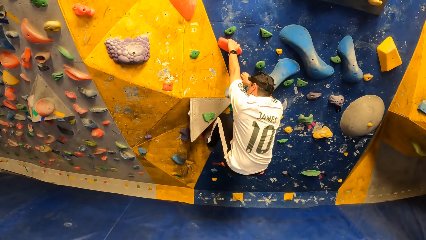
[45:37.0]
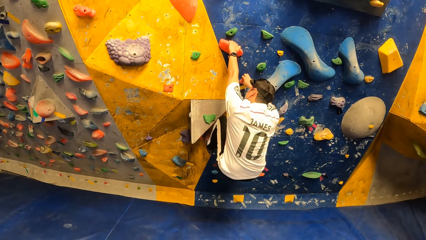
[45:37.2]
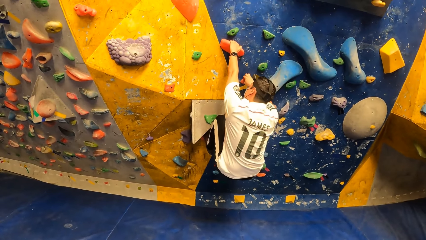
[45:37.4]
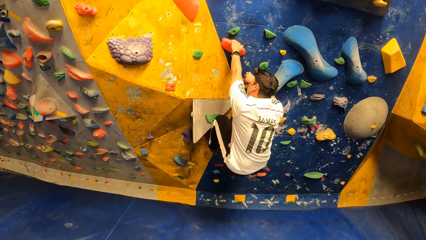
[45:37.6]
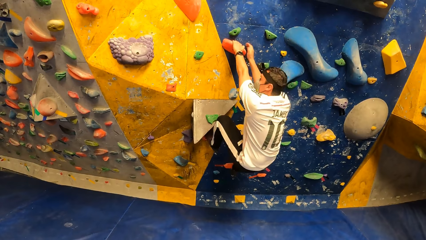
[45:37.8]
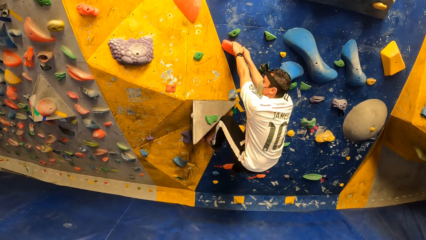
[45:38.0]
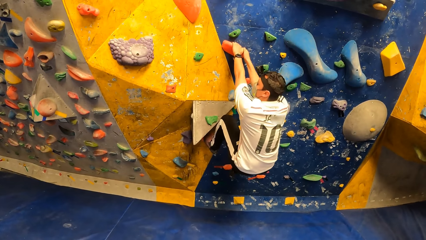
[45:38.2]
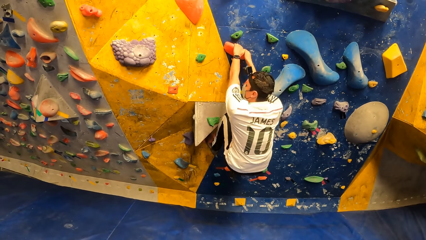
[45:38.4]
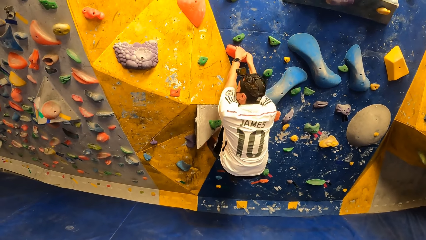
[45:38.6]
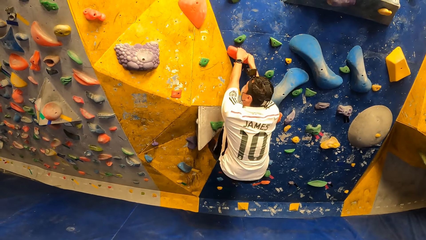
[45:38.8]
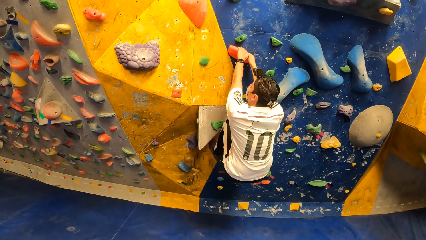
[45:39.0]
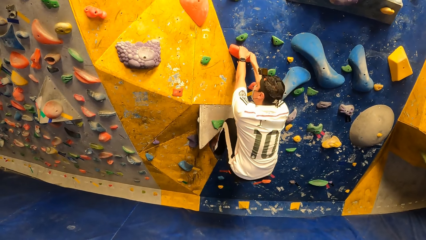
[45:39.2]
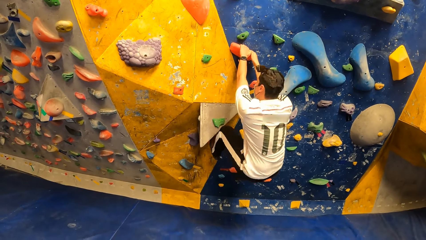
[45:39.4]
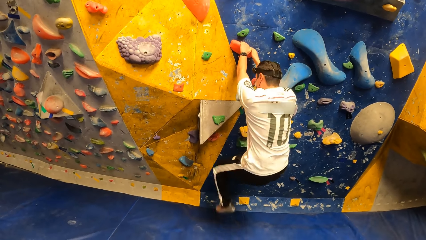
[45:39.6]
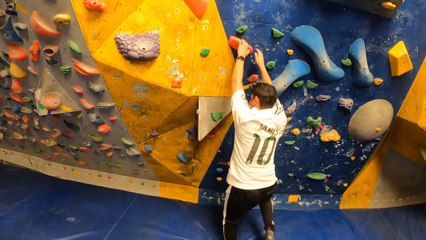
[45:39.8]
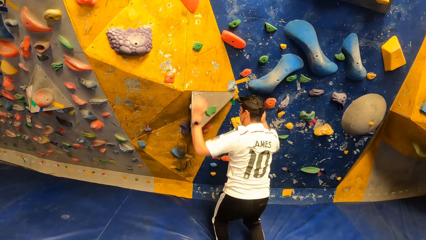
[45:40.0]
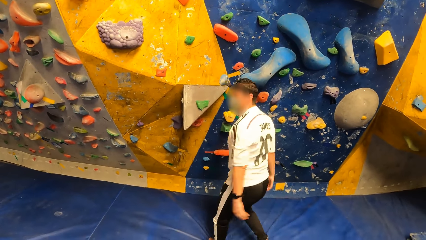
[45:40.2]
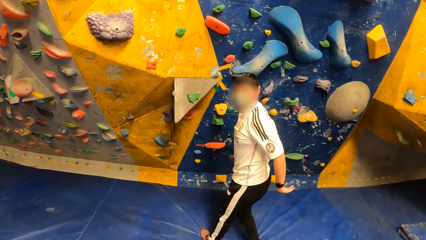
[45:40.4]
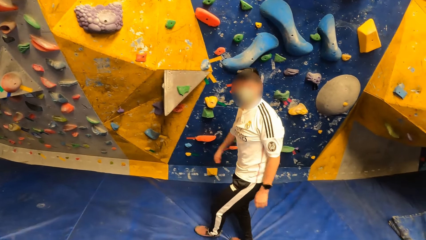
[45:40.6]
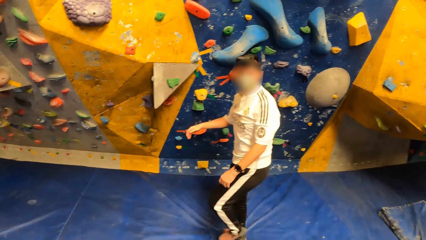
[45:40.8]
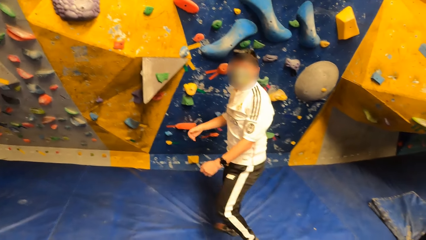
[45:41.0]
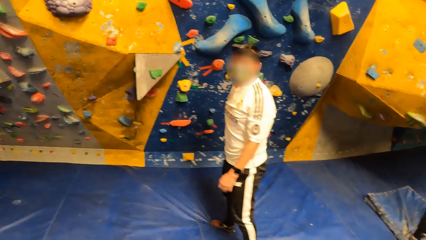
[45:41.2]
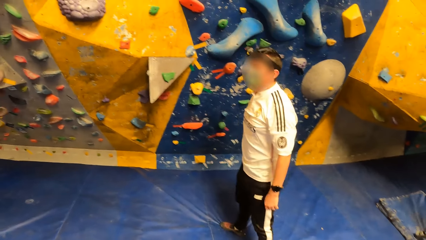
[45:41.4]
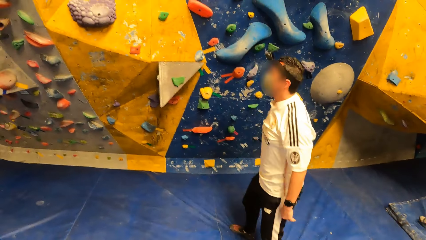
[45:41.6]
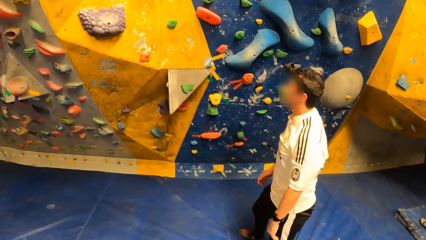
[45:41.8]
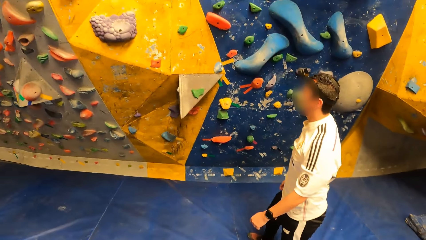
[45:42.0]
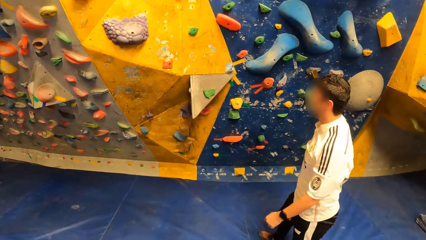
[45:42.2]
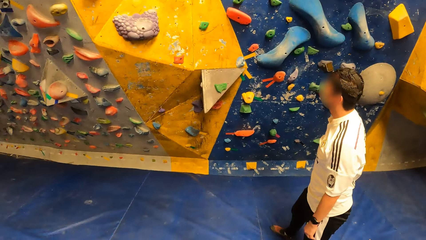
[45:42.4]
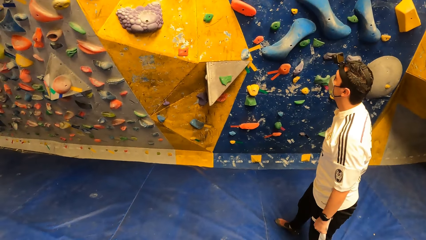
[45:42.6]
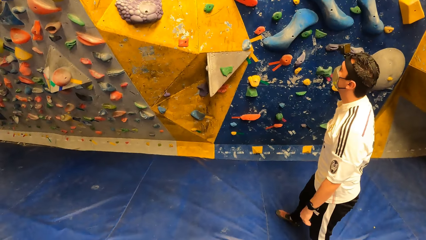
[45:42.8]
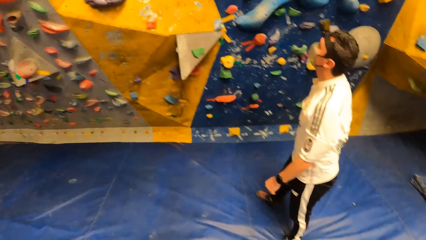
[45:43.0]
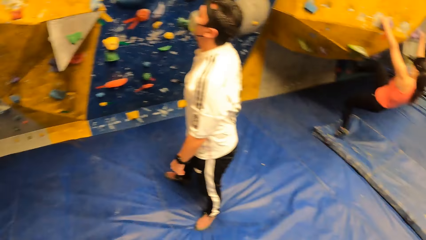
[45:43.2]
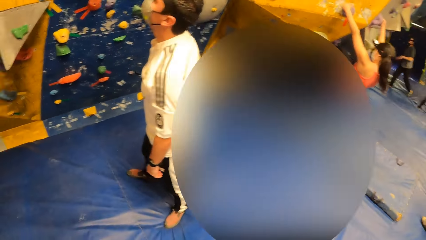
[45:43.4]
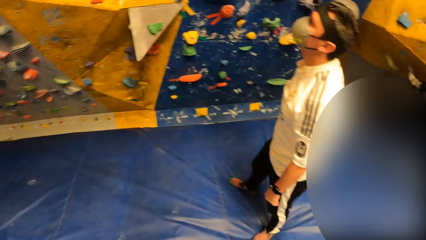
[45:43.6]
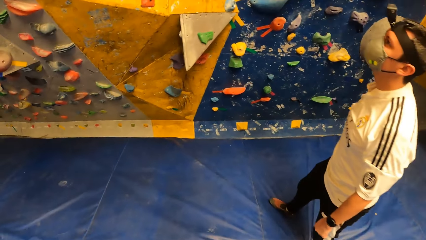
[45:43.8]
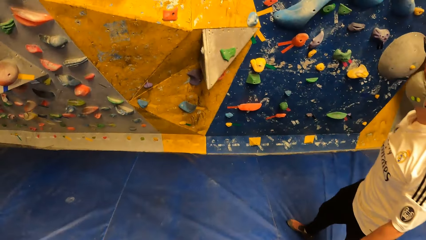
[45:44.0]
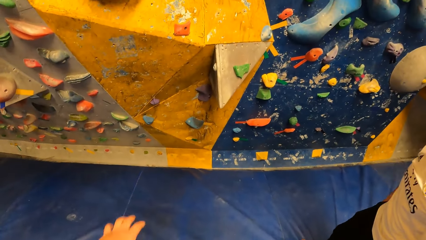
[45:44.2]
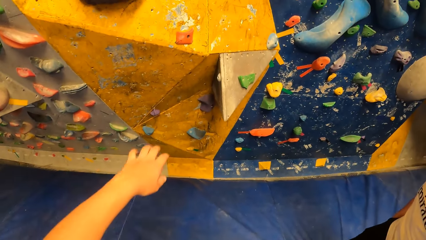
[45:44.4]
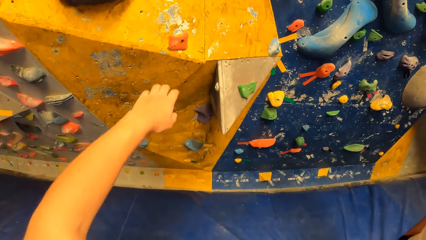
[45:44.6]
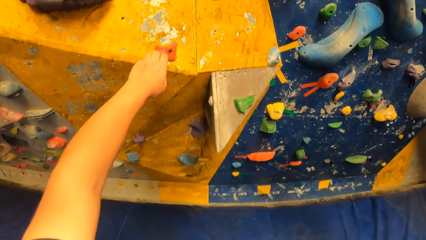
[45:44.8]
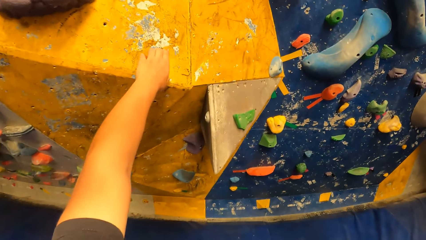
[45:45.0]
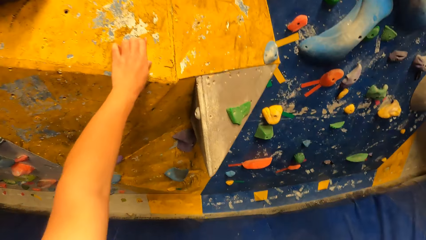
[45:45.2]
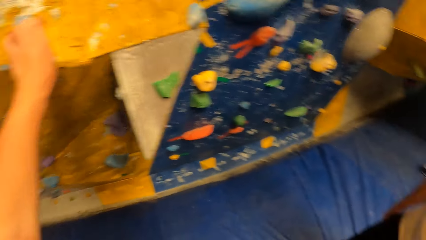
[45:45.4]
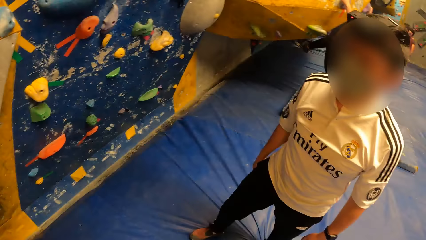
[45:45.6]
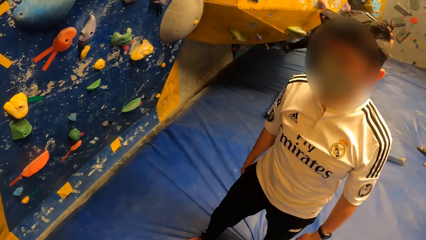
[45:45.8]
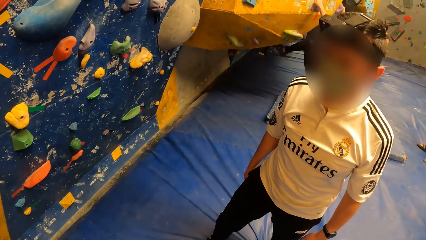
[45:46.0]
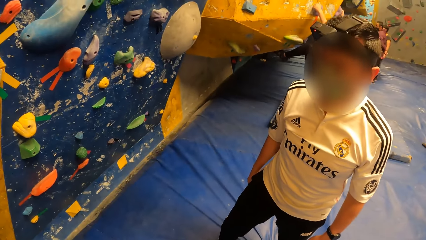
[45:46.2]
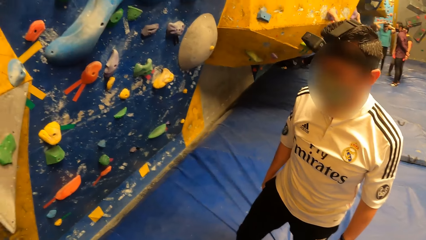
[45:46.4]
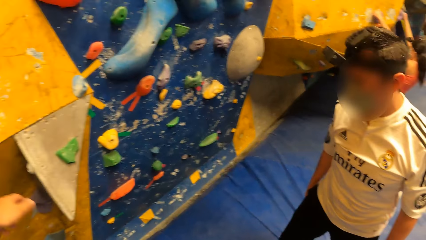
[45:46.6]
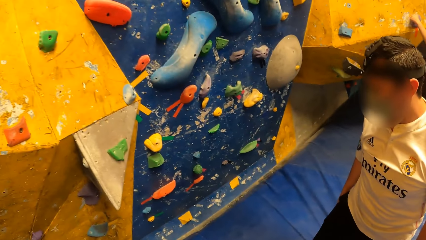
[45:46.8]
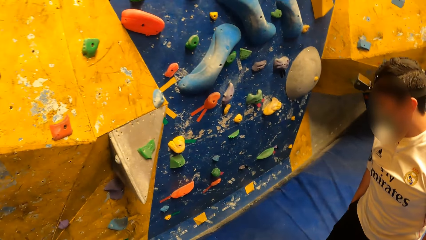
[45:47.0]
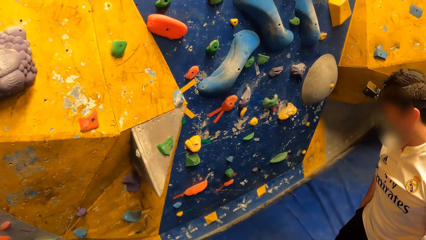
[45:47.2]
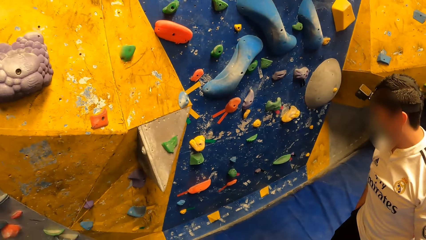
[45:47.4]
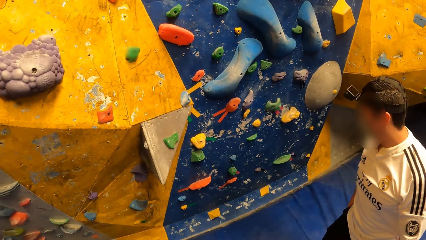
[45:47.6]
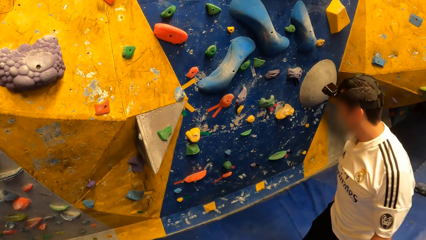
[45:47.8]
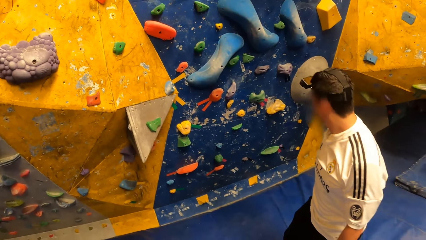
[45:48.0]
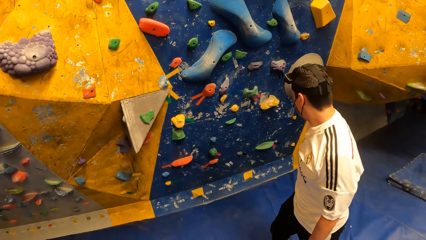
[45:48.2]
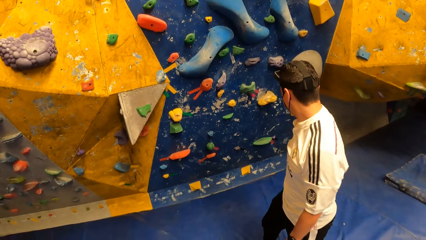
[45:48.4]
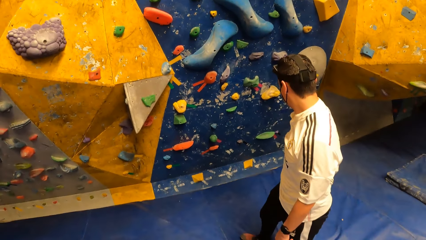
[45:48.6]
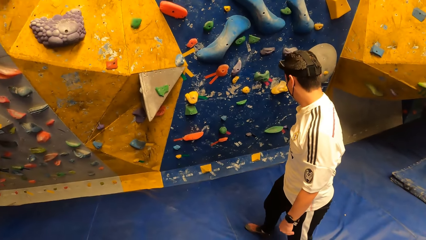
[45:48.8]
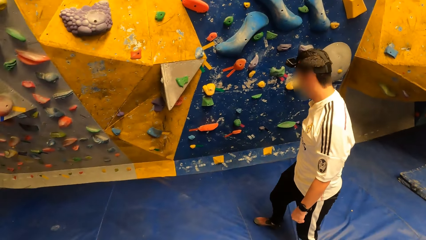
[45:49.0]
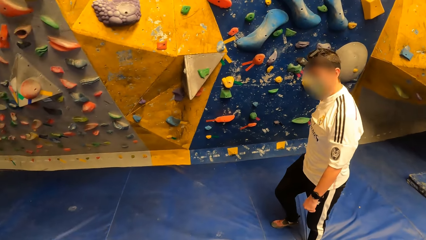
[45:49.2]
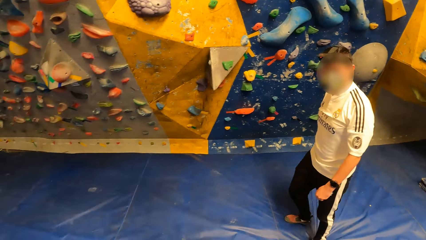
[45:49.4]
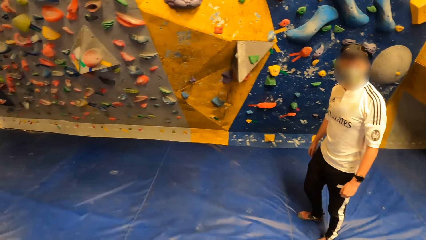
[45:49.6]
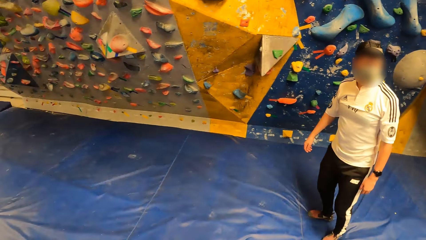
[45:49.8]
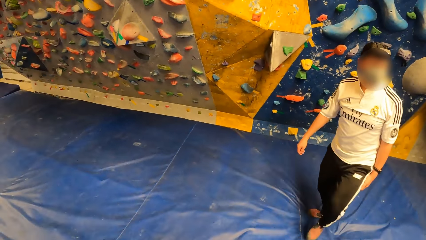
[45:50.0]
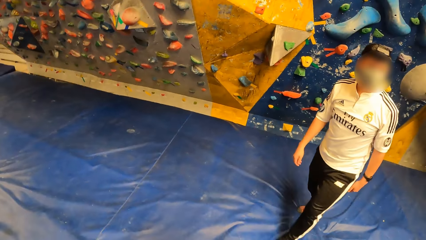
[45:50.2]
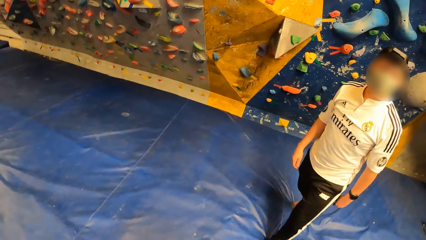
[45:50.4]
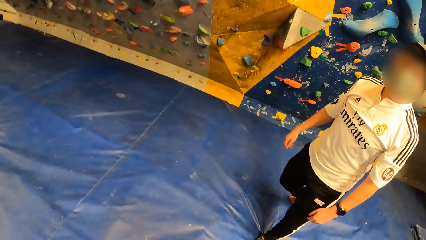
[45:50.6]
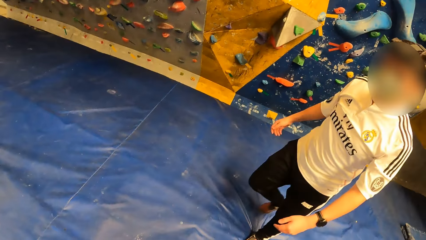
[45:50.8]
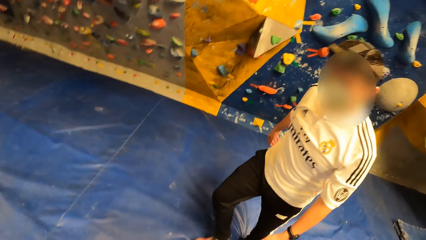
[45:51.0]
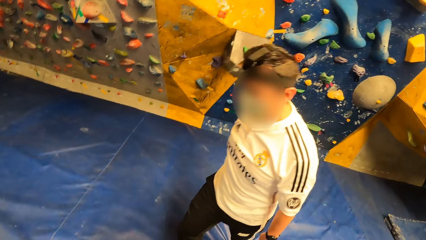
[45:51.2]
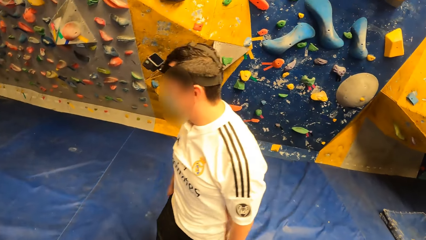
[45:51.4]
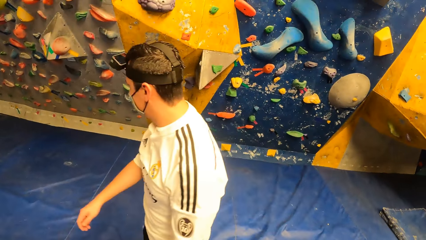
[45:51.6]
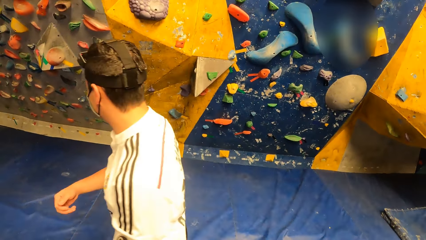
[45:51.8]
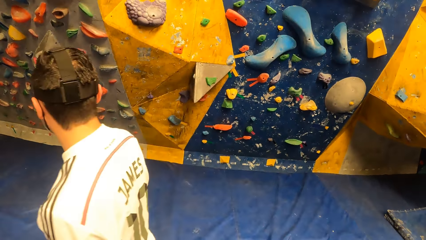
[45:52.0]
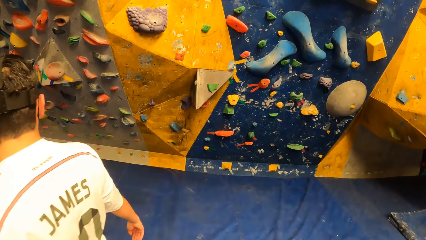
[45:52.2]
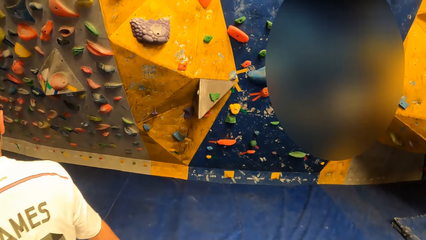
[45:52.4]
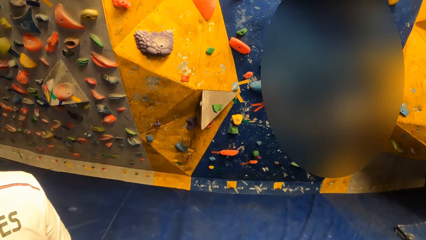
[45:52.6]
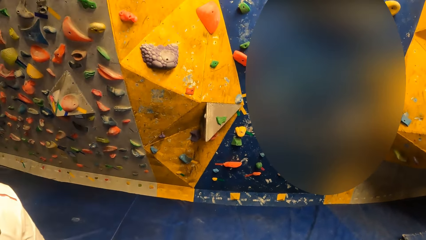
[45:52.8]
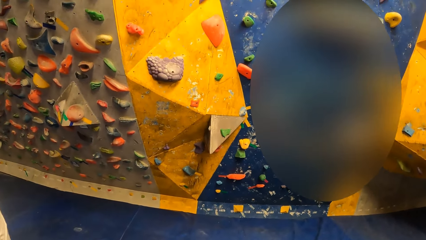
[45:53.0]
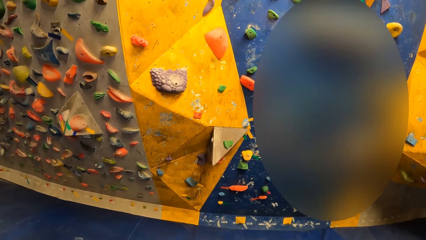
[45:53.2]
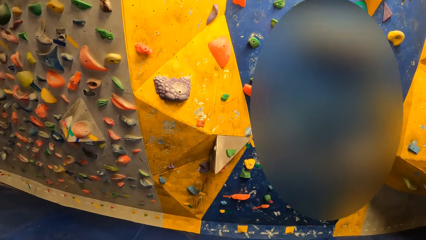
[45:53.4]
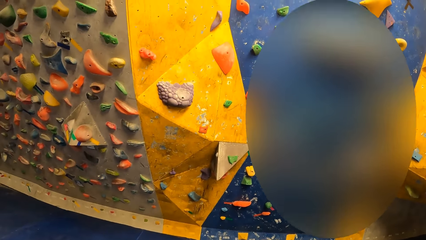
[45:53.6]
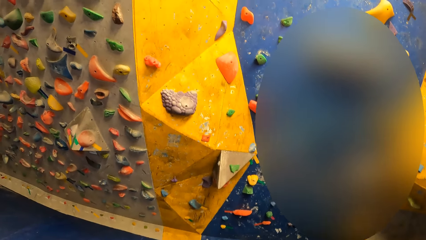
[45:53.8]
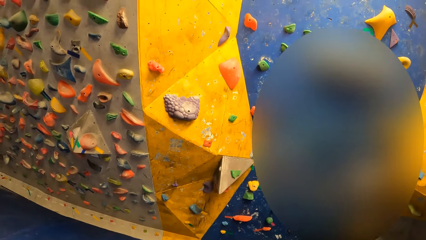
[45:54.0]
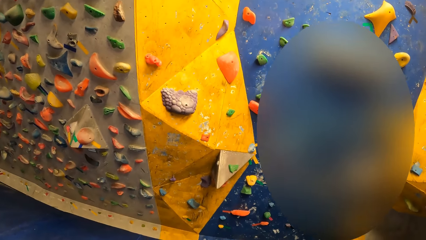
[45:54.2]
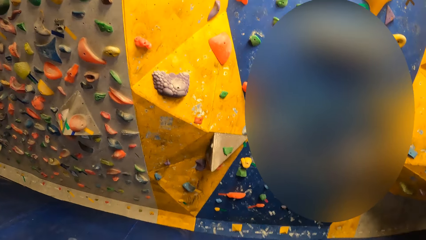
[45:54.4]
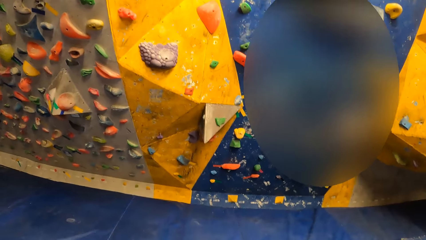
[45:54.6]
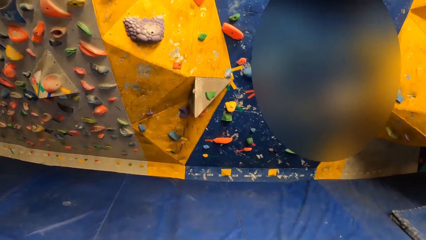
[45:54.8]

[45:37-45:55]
The man gets down from the bouldering wall. The camera wearer touches the bouldering wall.
